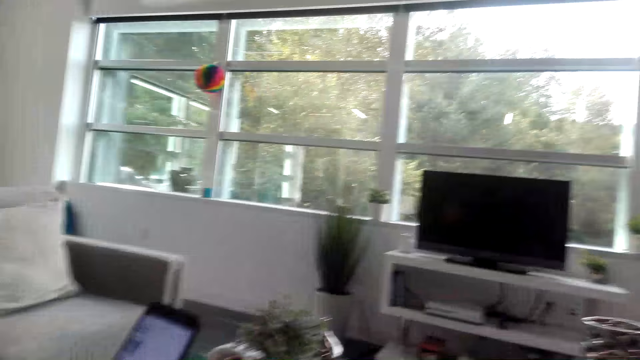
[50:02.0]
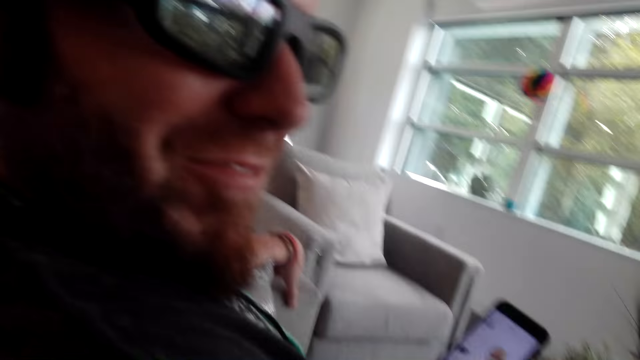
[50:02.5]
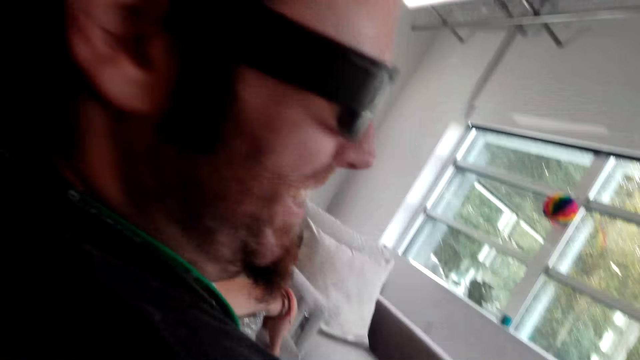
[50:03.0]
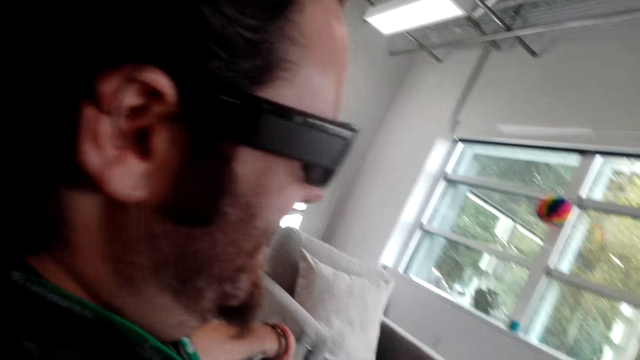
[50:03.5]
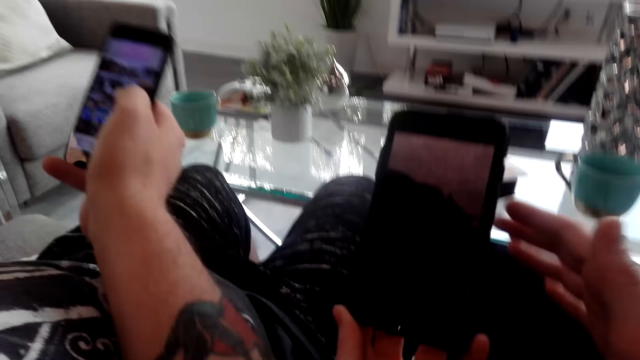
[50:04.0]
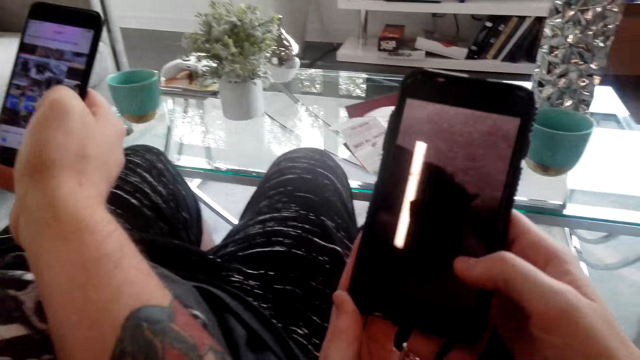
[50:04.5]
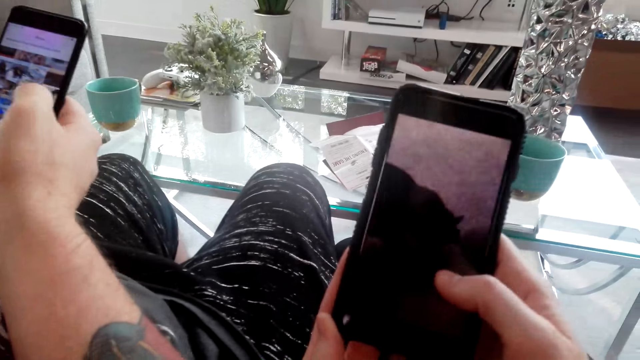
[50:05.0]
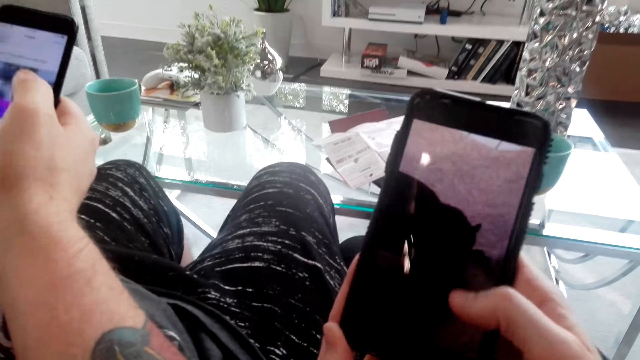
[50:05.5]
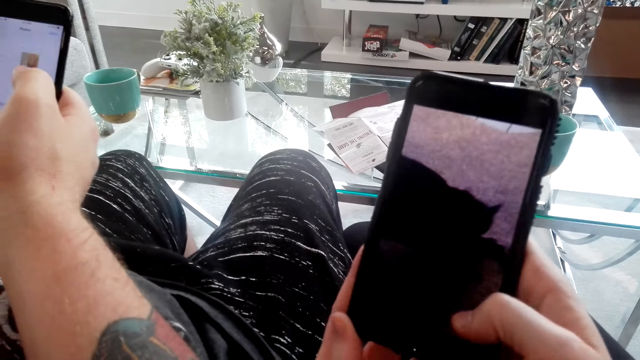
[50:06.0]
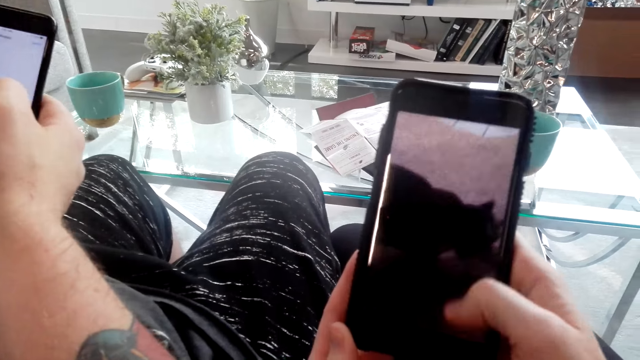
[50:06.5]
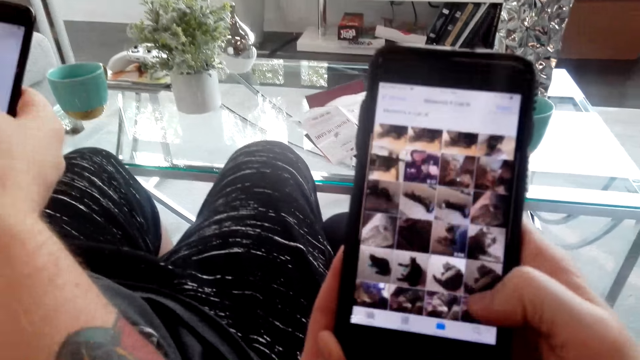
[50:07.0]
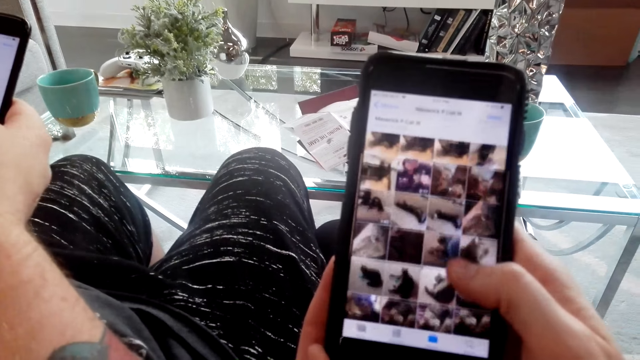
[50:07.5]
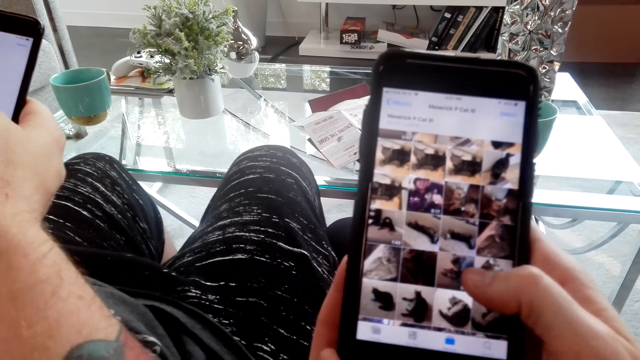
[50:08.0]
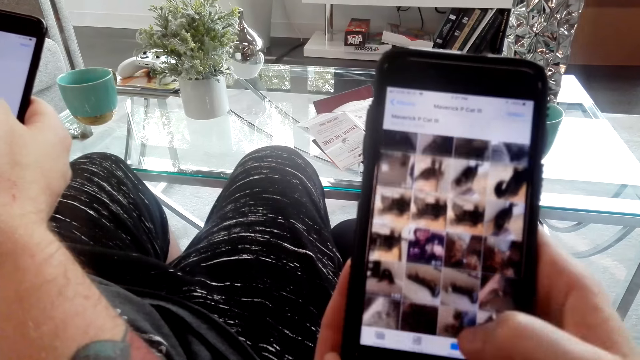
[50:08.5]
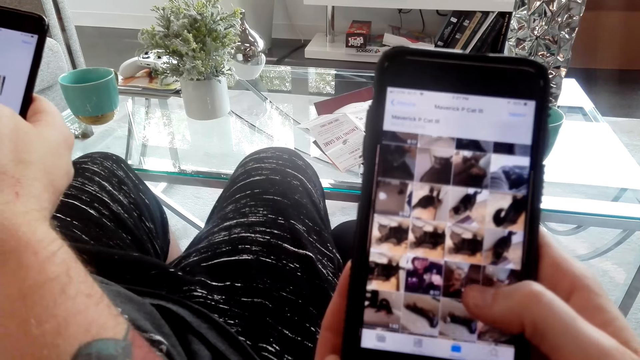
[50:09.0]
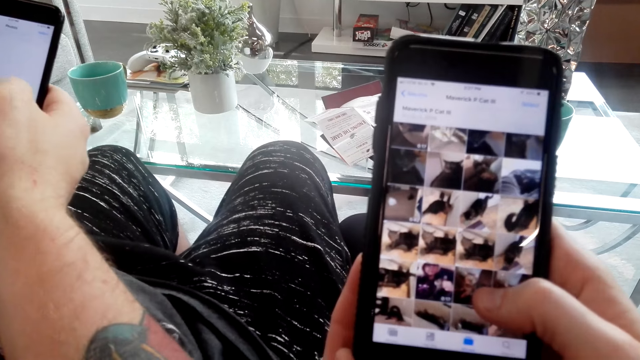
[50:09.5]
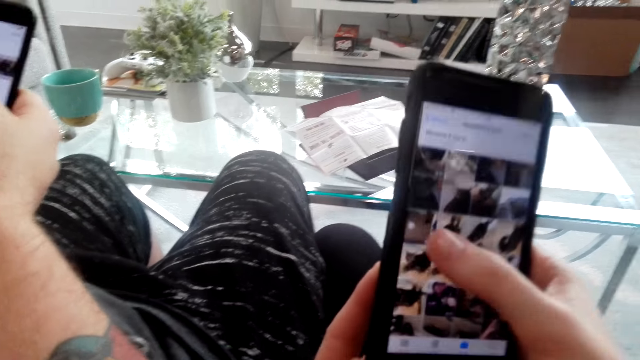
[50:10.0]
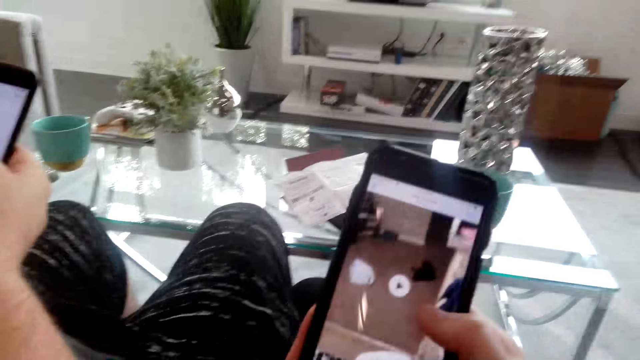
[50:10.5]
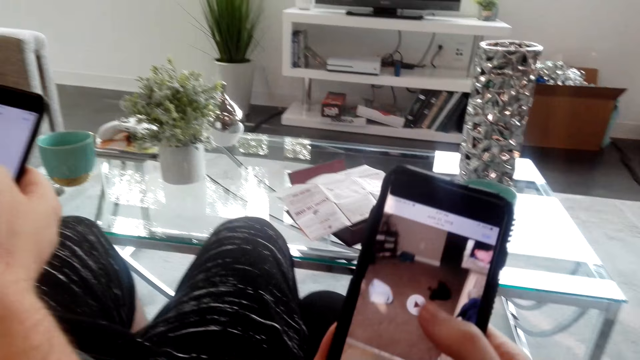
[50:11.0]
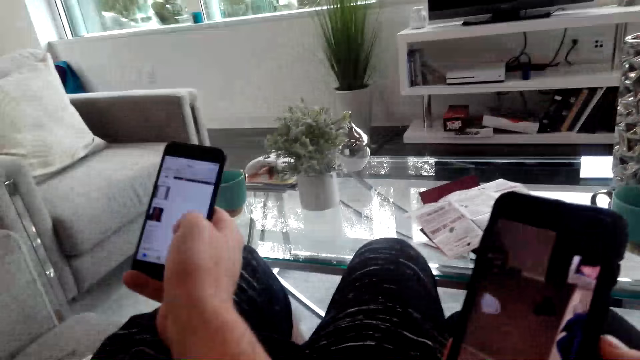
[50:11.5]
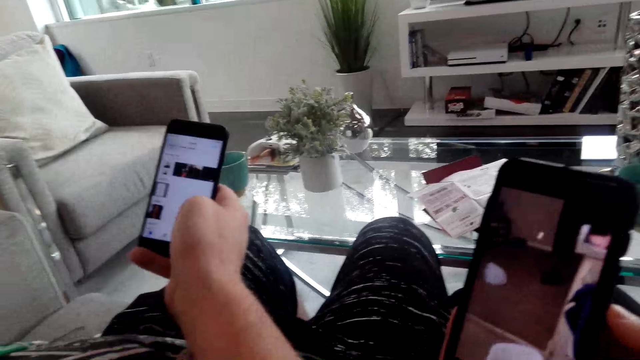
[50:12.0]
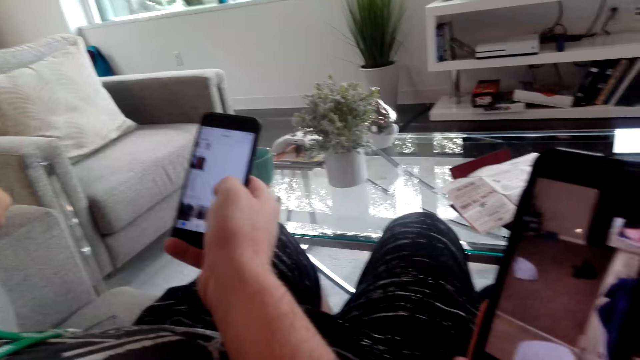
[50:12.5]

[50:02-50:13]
The camera wearer looks around. They shout at a man. They watch a video on a phone. They operate the phone. They scroll on the phone. They tap a video on the phone. They watch the video on the phone.

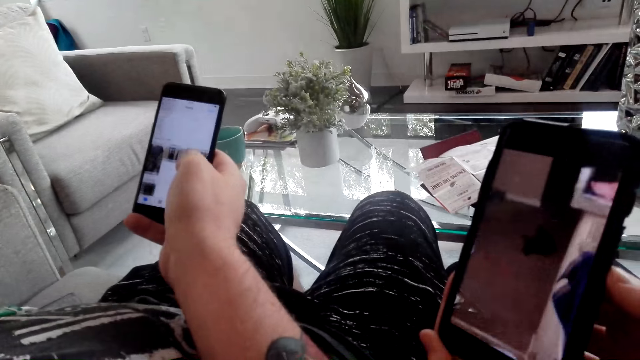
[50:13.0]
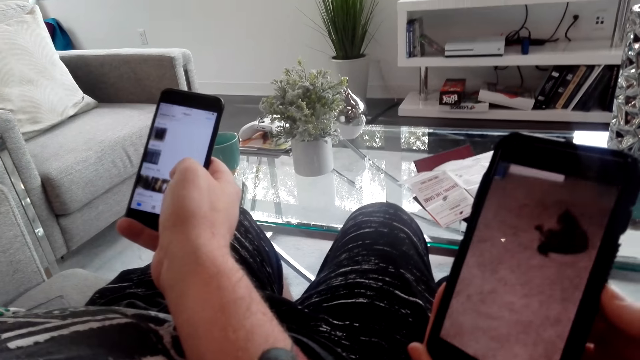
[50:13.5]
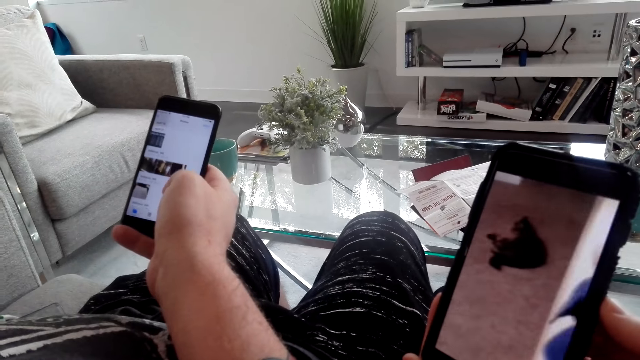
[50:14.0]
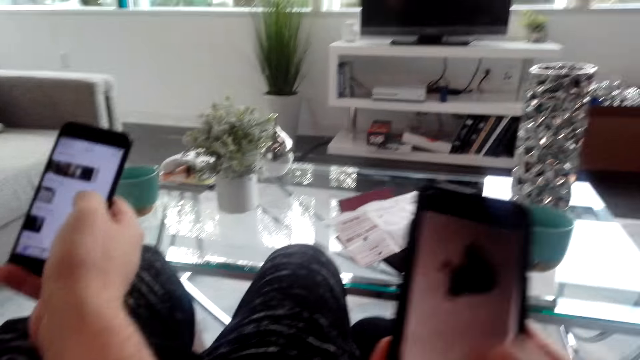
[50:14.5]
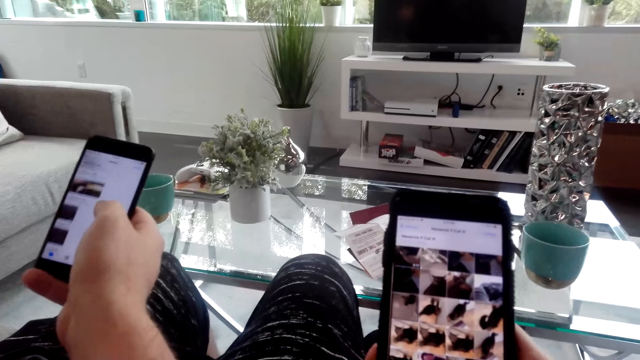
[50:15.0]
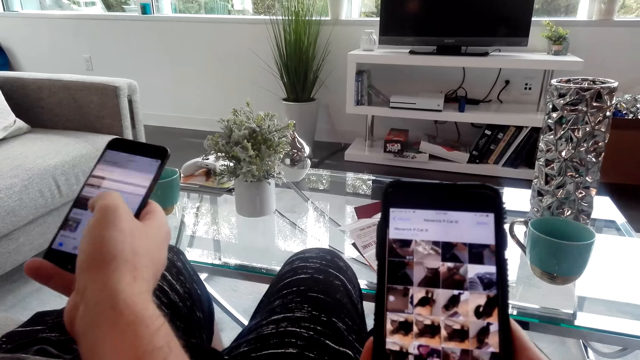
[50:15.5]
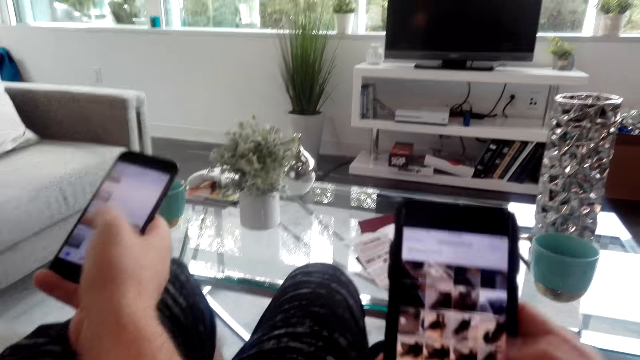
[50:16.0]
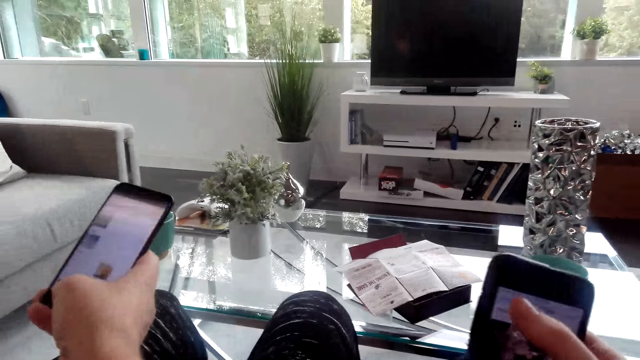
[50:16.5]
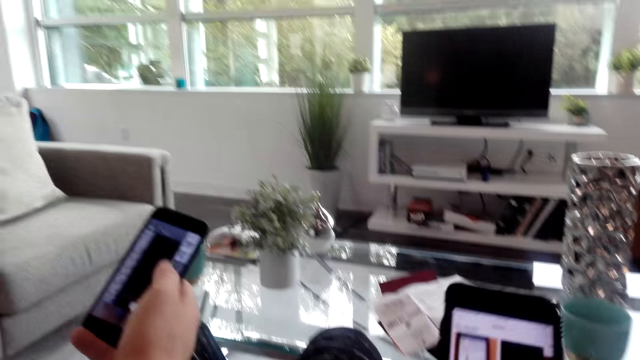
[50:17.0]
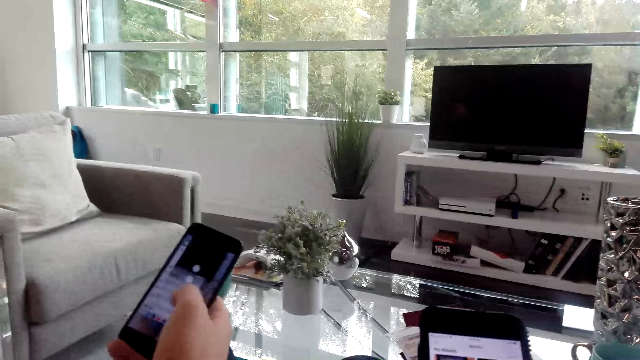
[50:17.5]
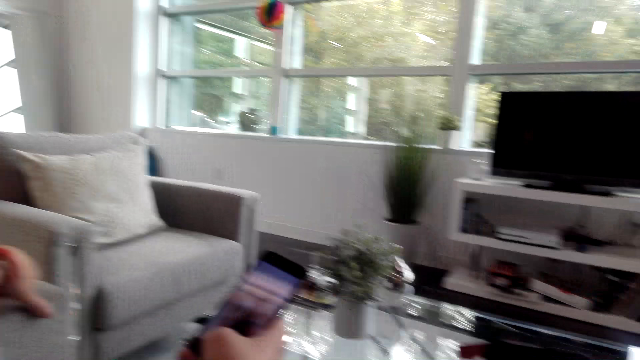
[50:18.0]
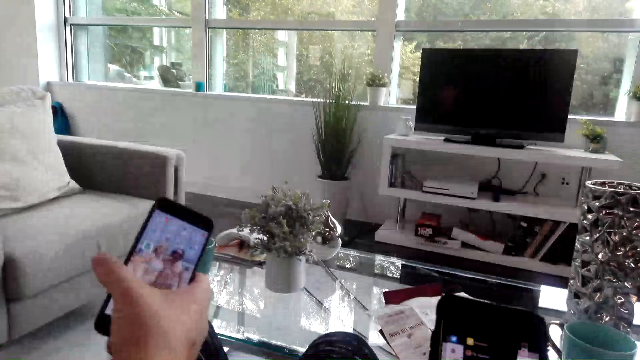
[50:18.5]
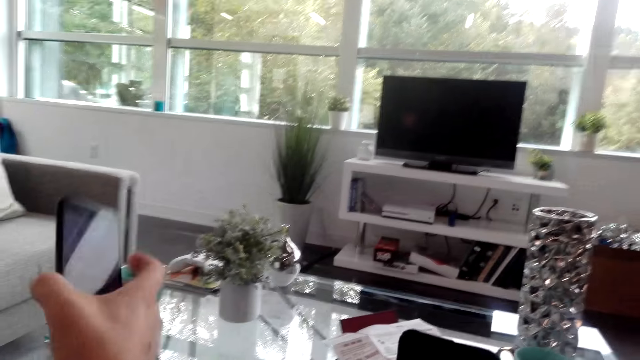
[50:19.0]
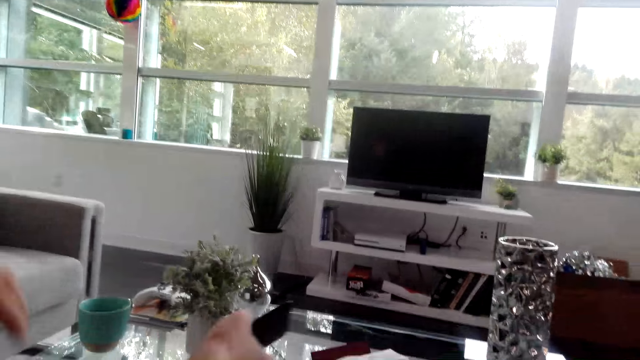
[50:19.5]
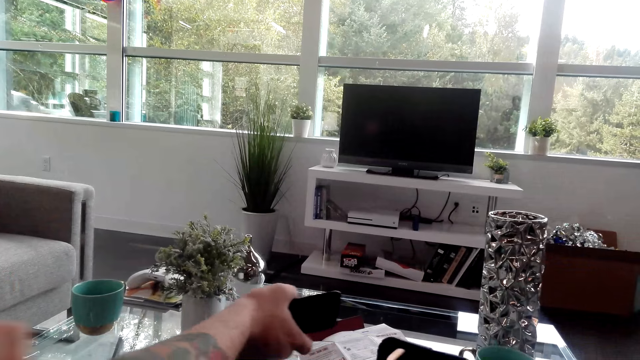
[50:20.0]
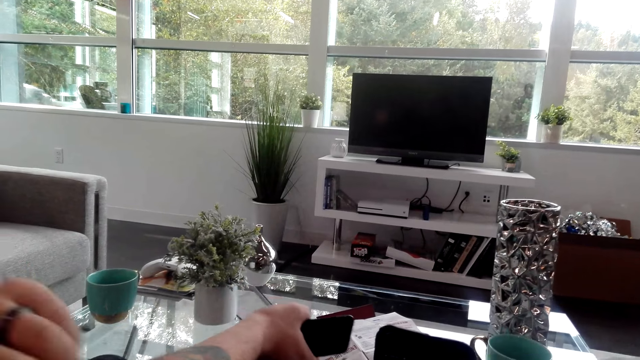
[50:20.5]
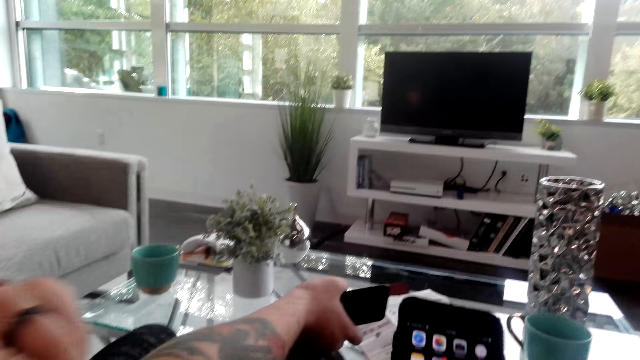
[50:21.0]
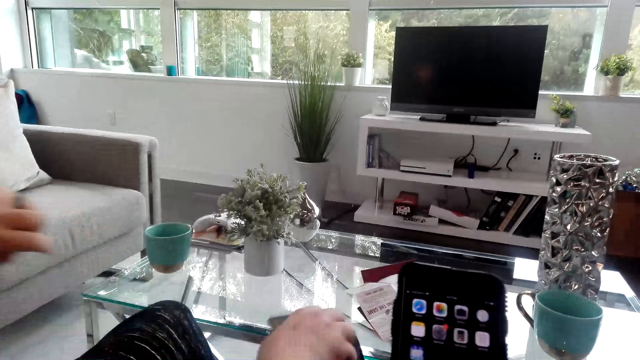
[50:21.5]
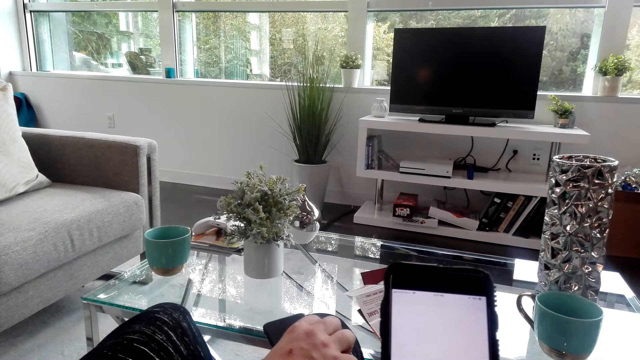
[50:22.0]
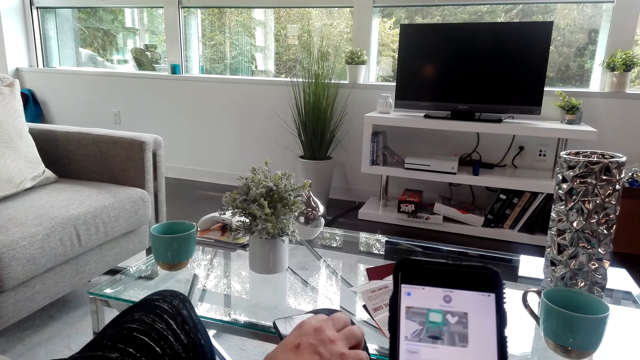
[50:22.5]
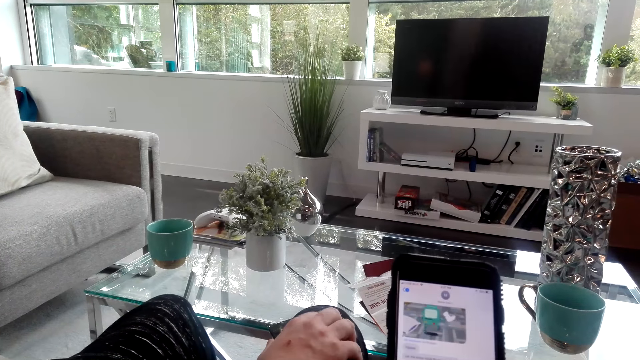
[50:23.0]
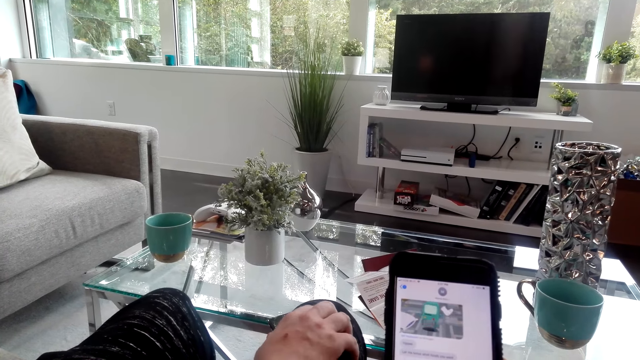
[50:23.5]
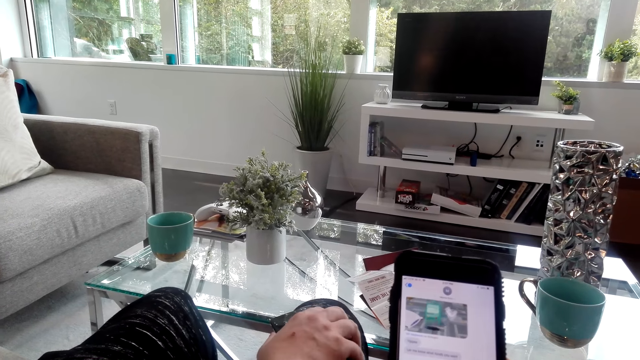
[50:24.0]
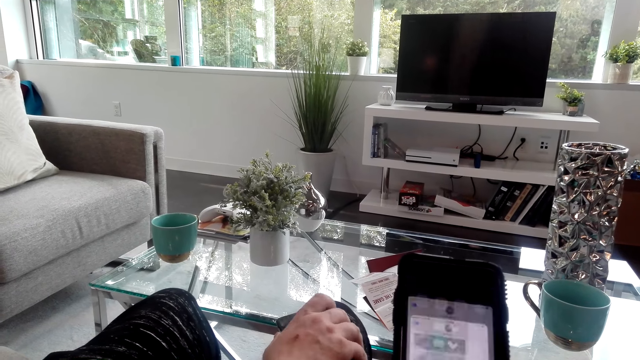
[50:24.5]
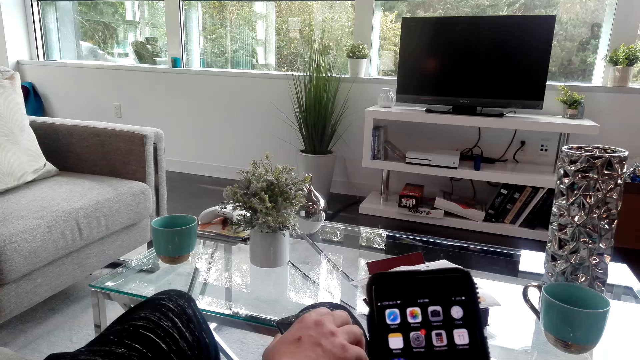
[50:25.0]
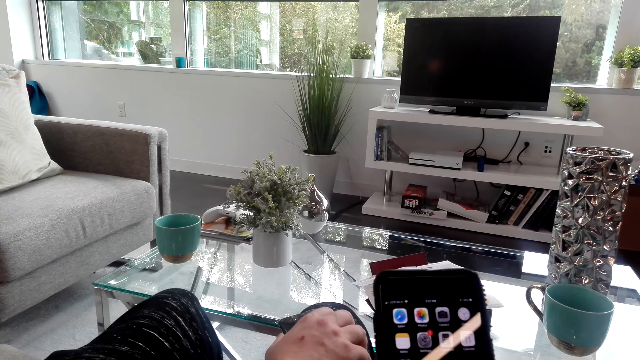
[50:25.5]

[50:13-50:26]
The camera wearer plays the video. They scroll on a phone and type on the phone. They operate the phone. A person scratches the hand. The camera wearer scrolls on the phone.
